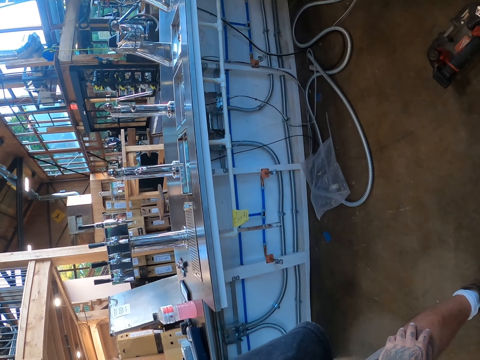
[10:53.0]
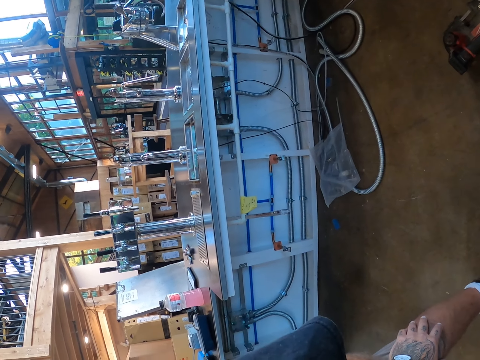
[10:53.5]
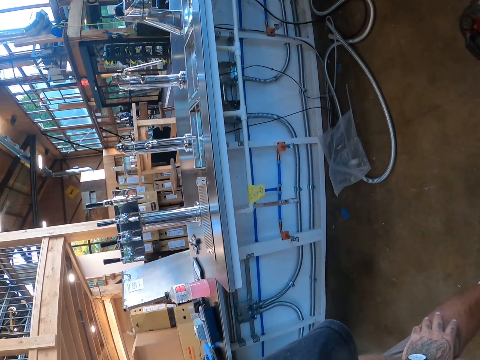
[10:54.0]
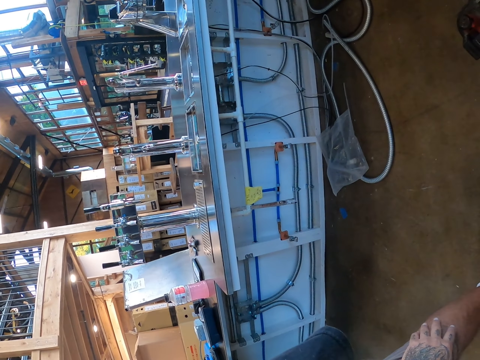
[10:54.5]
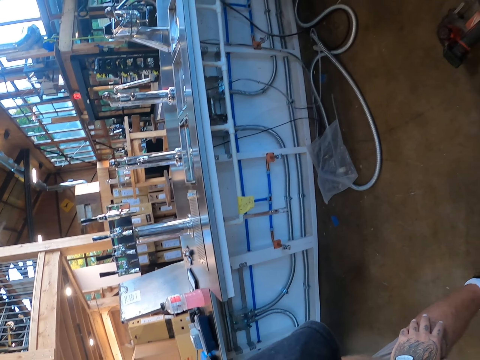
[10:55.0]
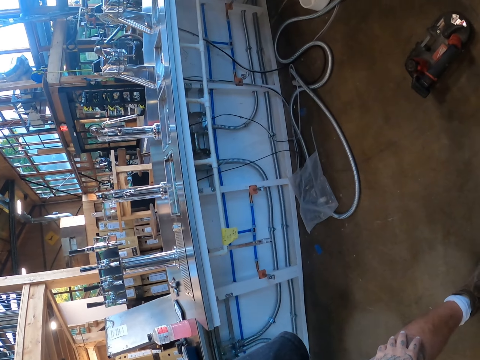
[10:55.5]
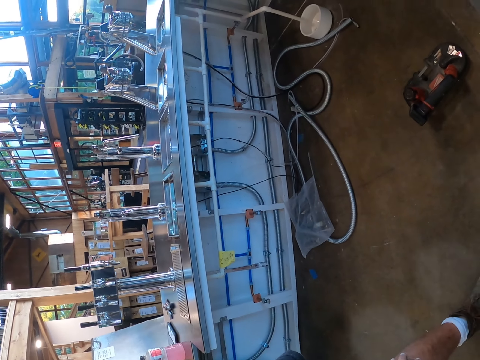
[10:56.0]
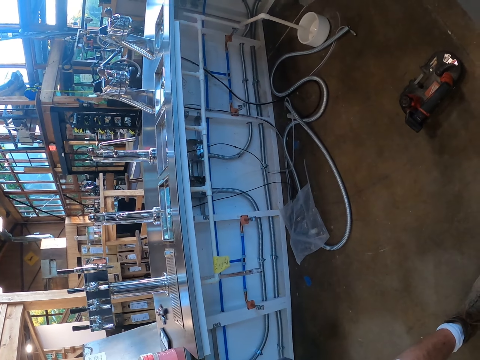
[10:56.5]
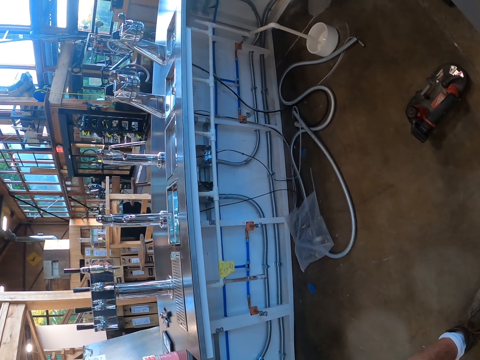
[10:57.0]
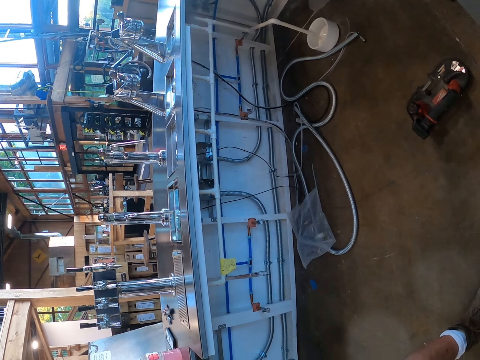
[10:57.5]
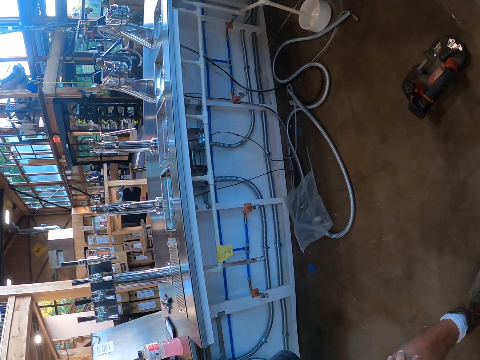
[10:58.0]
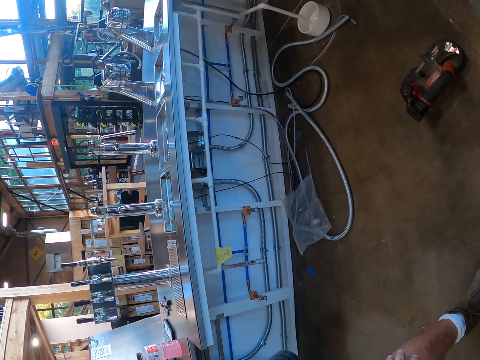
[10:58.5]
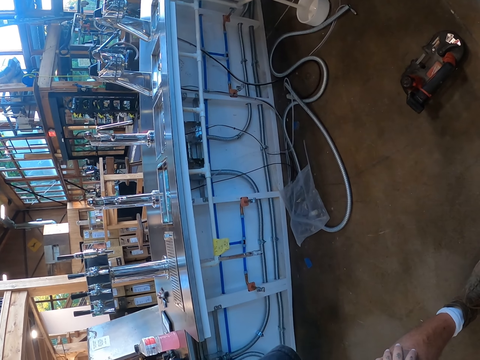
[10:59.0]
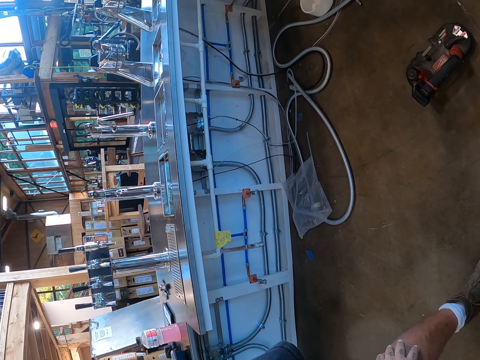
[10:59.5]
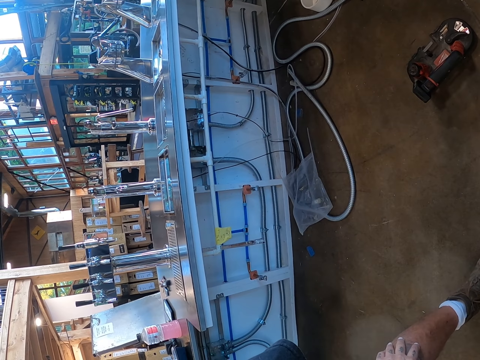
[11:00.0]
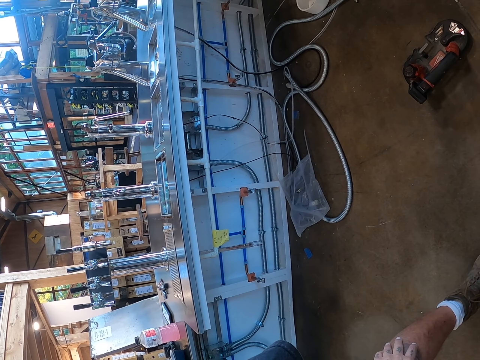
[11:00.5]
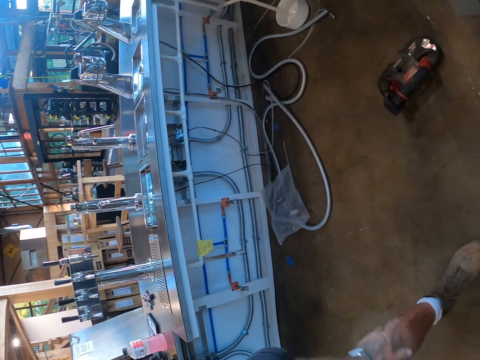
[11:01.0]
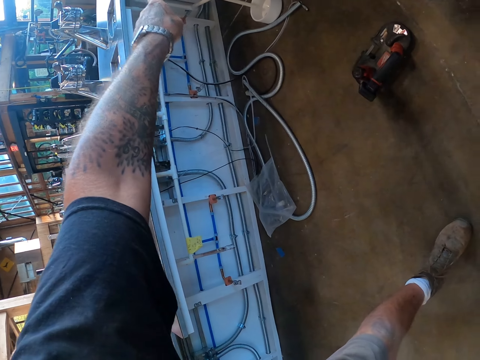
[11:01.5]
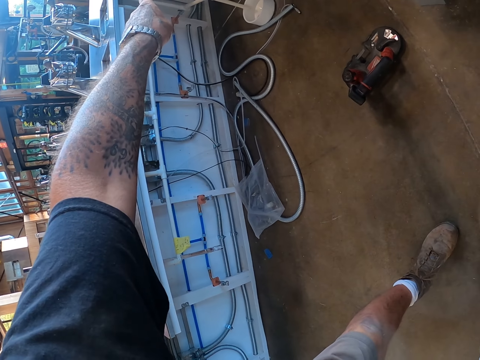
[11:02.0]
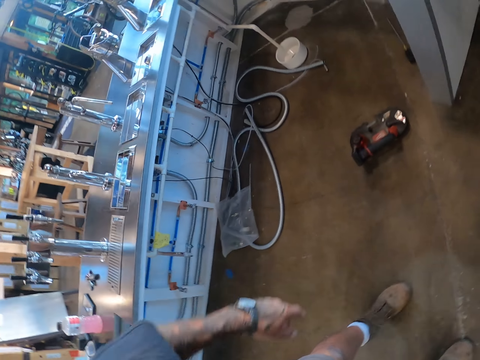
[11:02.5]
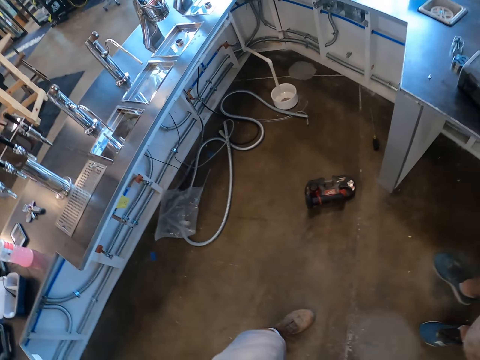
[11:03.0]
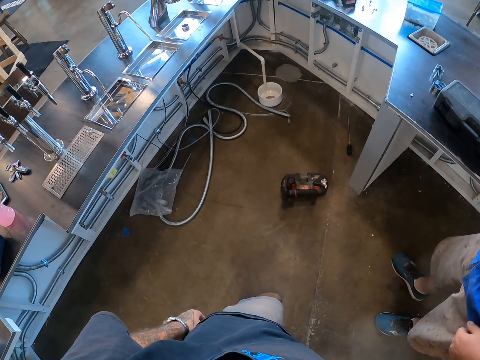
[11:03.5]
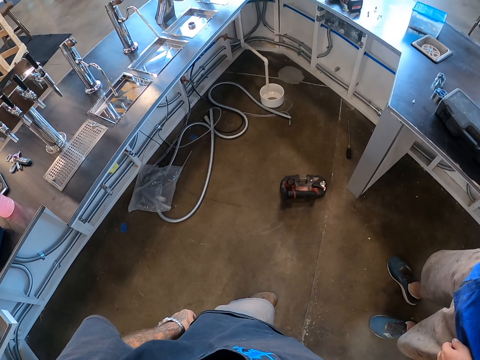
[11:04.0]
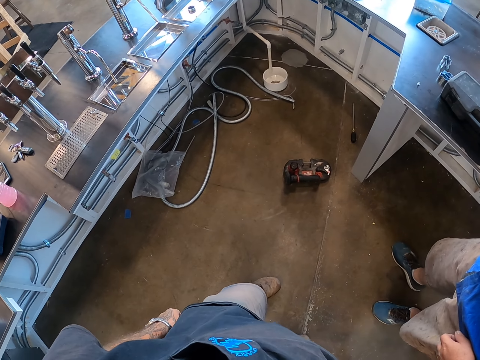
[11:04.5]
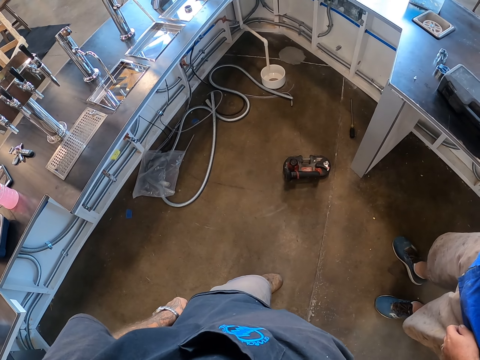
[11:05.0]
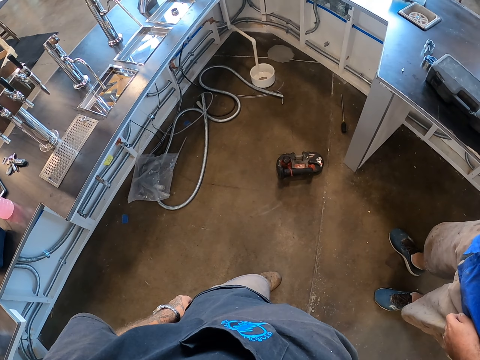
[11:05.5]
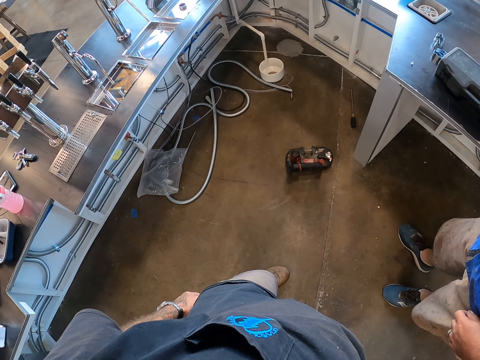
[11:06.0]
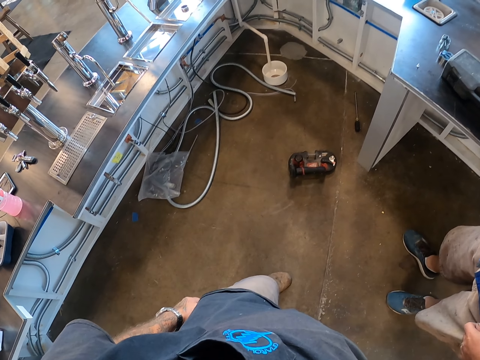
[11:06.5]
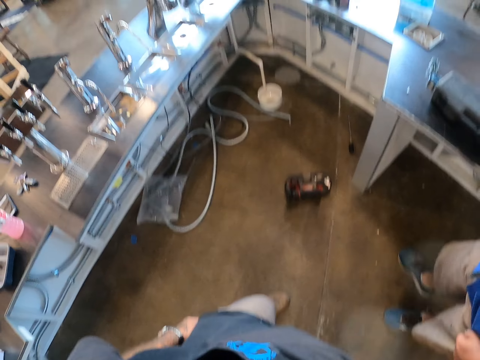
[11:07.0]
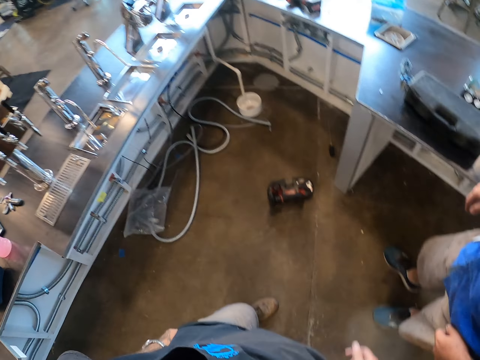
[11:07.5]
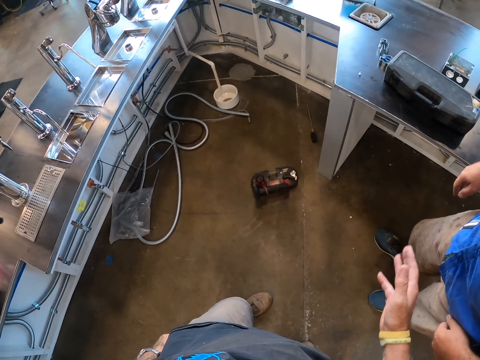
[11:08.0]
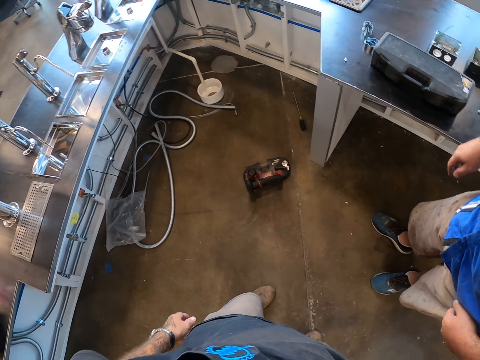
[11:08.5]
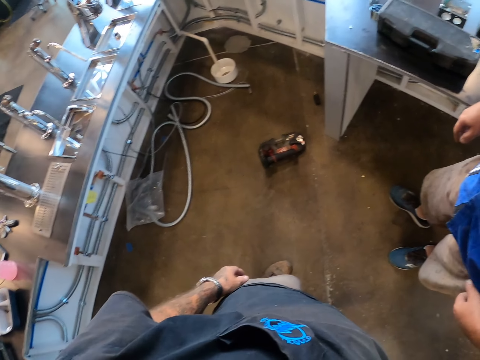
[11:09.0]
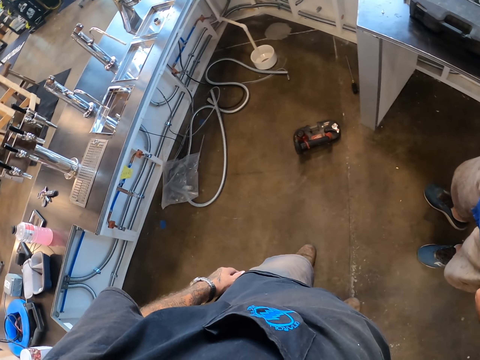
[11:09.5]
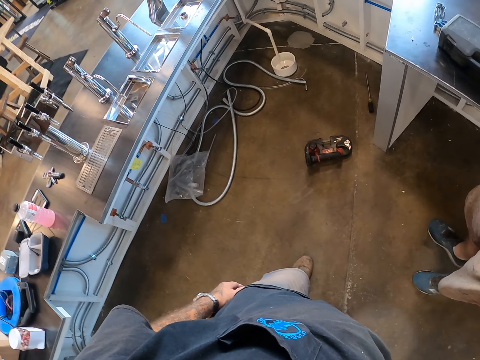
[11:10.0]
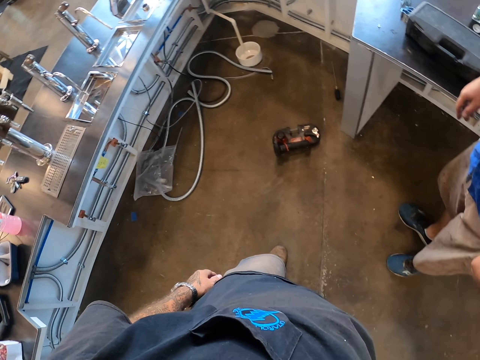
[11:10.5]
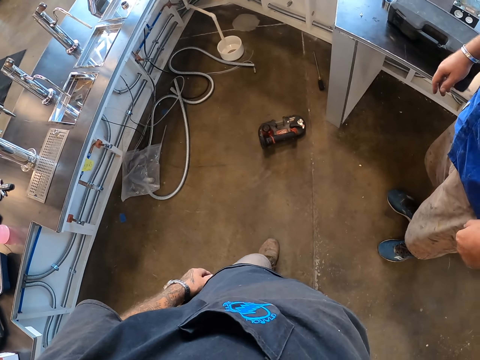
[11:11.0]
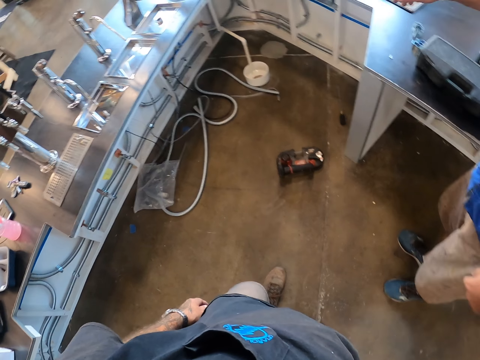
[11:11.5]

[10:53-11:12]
The camera wearer points his hand at something. He returns the hand on the knee. He straightens and looks around. He moves his hand.

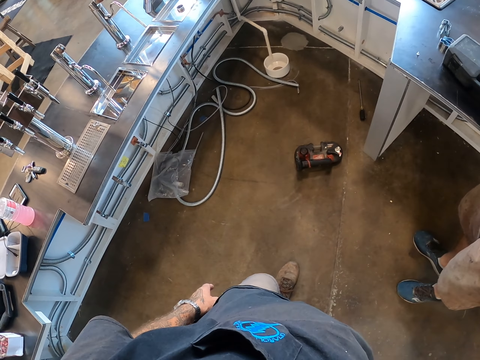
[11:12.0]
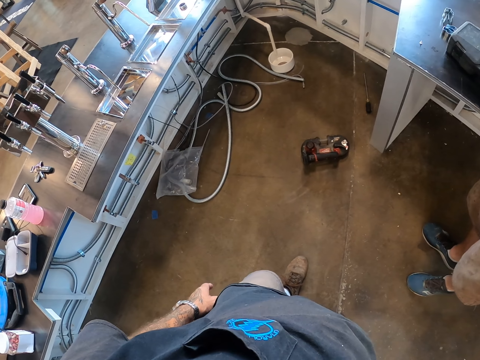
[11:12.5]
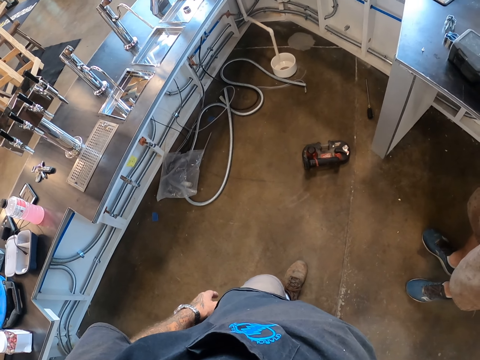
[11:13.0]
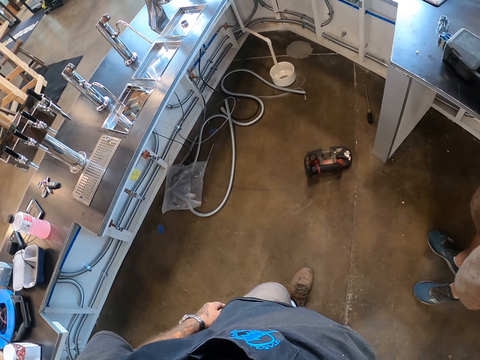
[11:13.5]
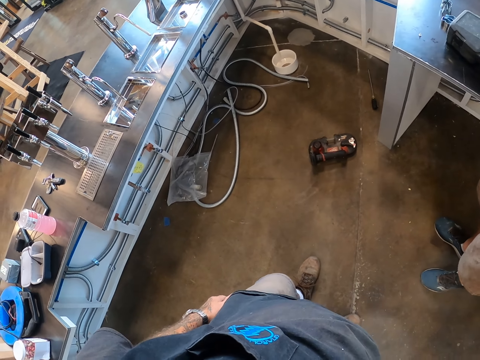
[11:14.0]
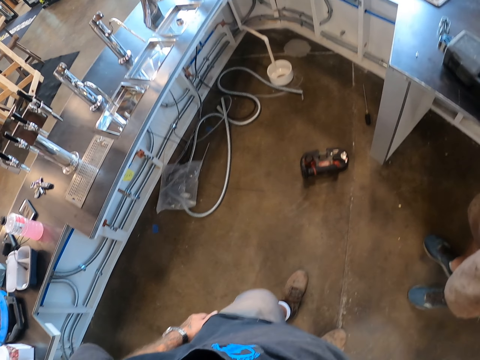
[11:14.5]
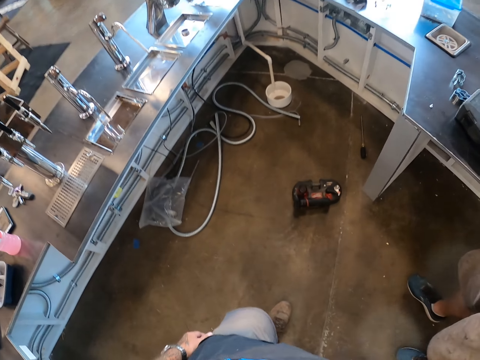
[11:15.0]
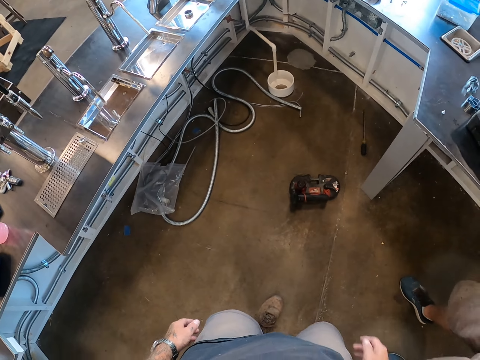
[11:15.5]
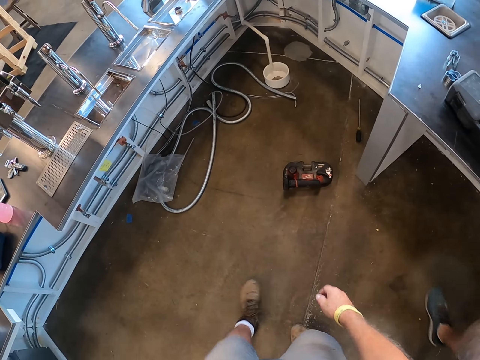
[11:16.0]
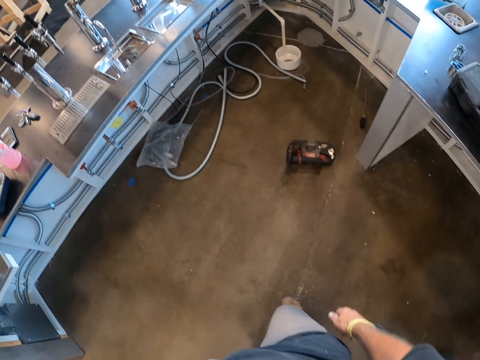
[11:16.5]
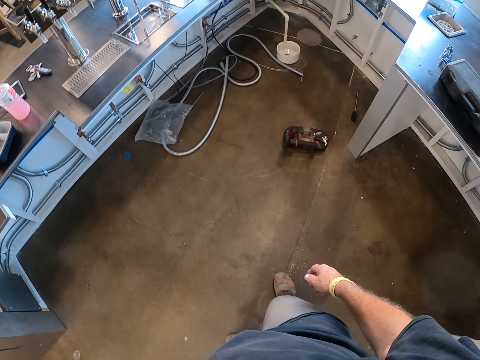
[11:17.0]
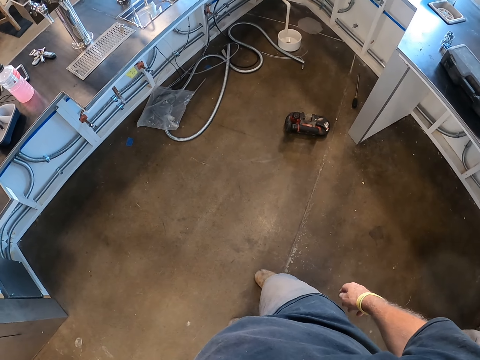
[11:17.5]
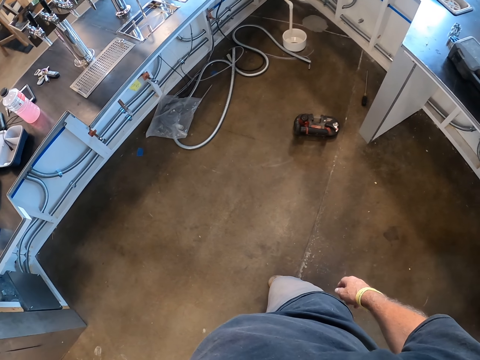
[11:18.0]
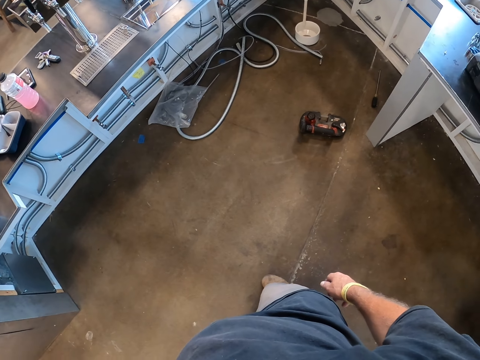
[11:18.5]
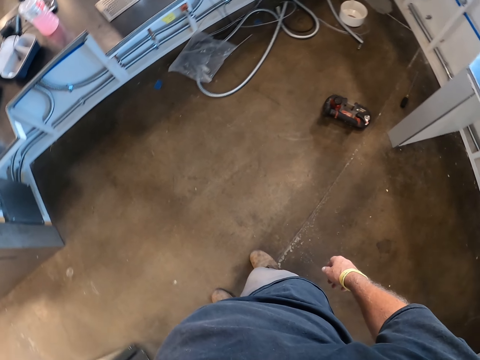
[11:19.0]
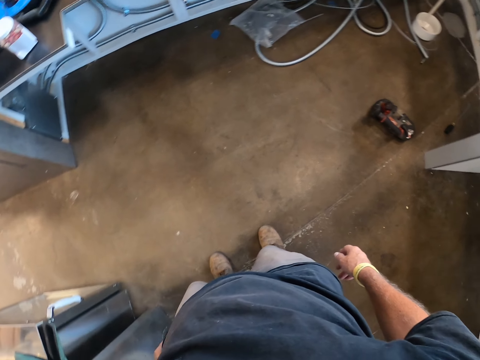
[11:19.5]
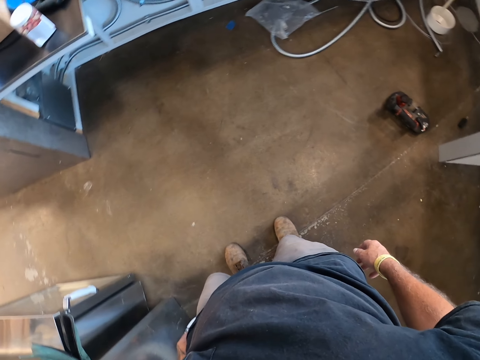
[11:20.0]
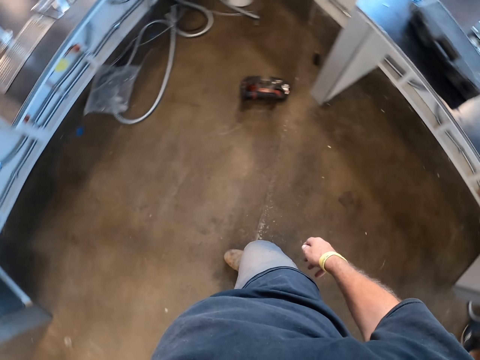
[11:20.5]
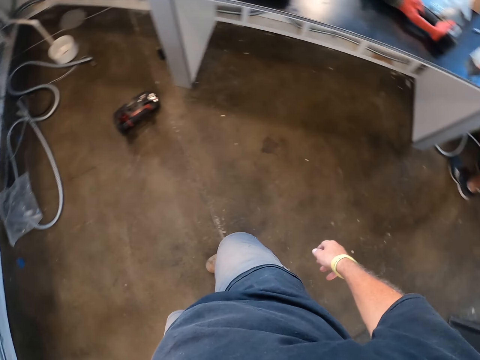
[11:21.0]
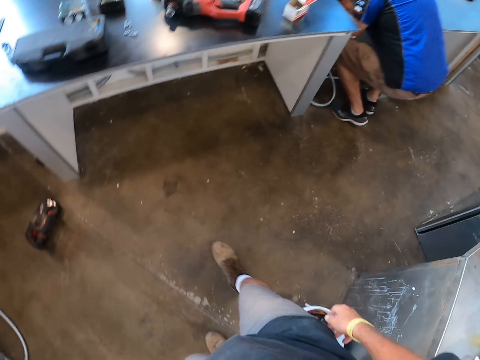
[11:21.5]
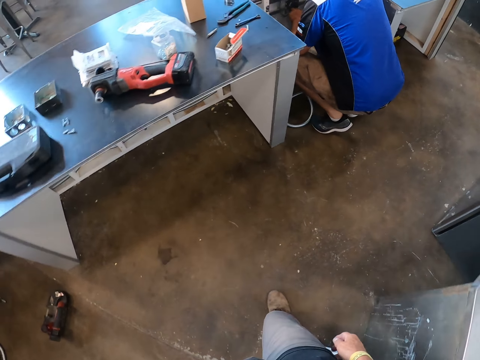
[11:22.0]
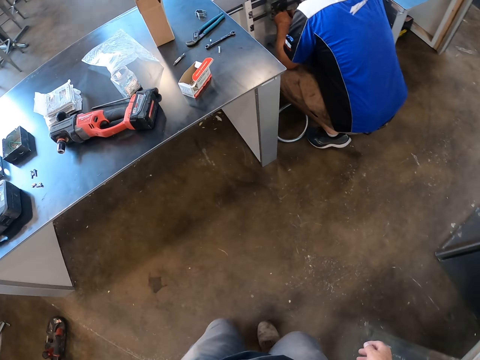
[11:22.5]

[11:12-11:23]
The camera wearer looks around. He moves his leg. He looks around.
